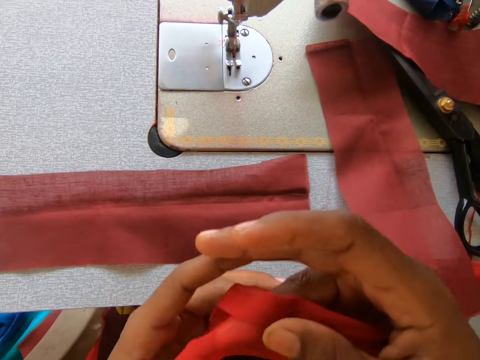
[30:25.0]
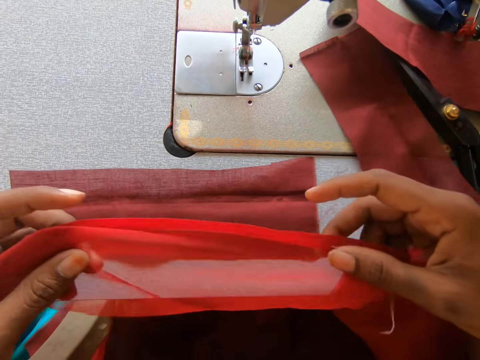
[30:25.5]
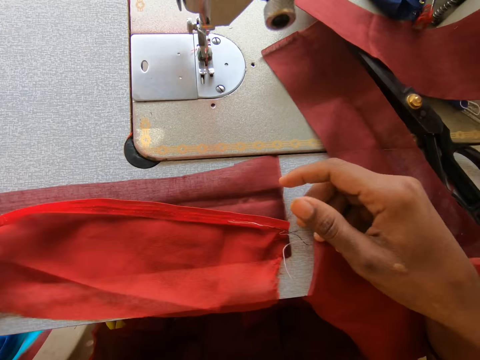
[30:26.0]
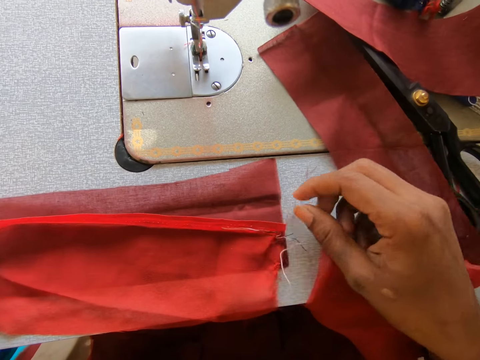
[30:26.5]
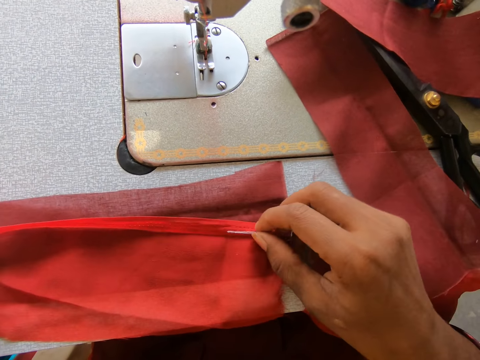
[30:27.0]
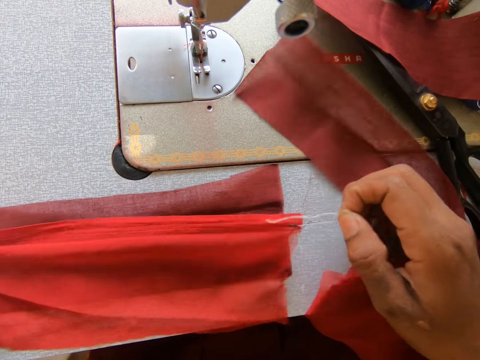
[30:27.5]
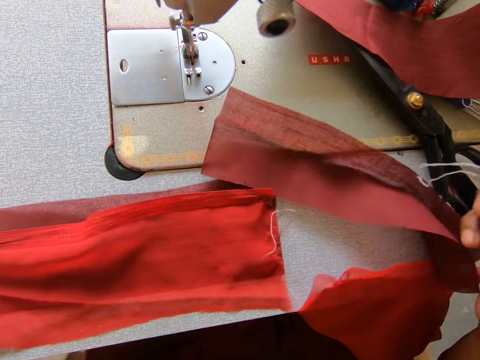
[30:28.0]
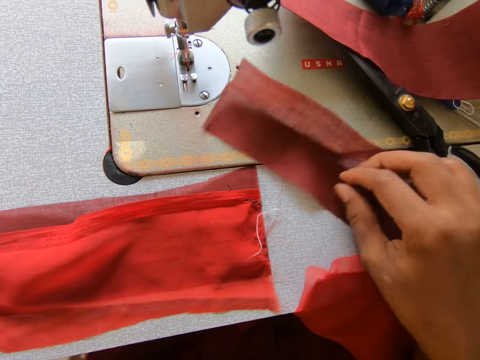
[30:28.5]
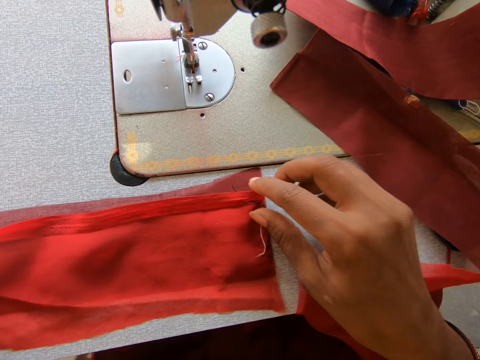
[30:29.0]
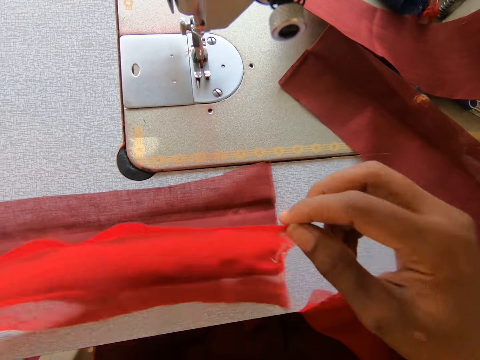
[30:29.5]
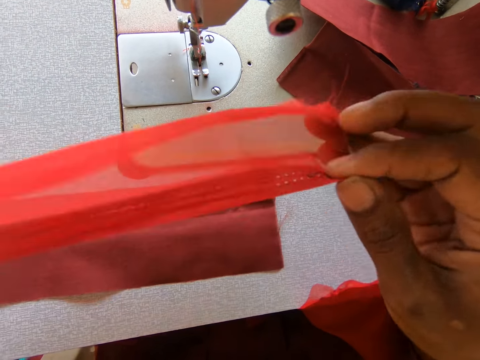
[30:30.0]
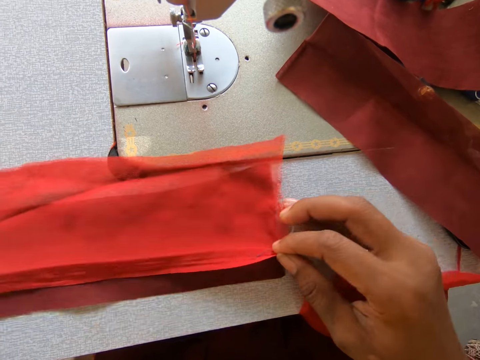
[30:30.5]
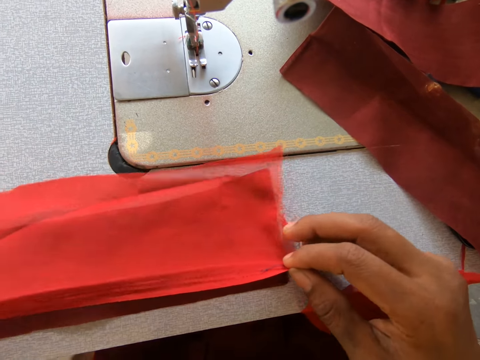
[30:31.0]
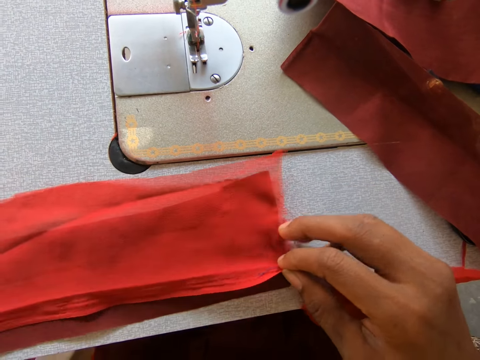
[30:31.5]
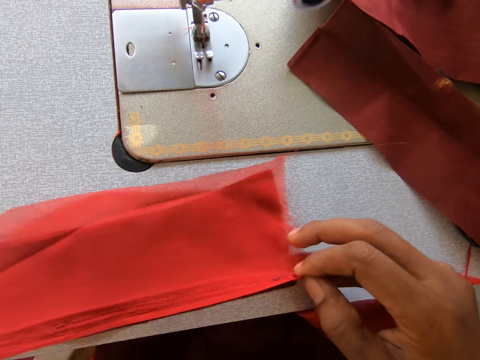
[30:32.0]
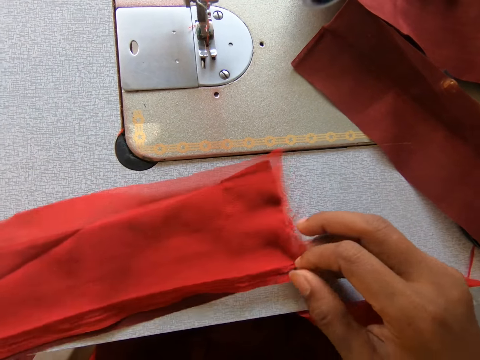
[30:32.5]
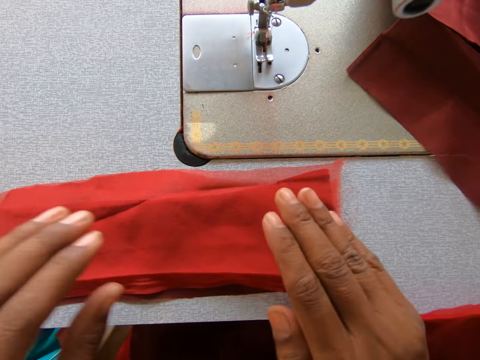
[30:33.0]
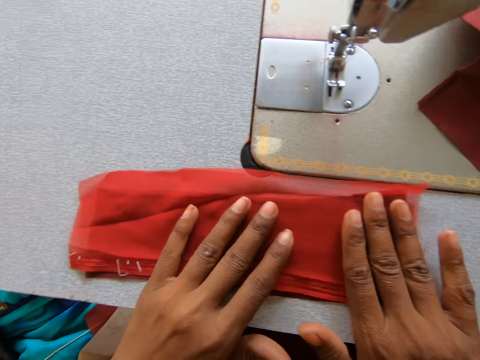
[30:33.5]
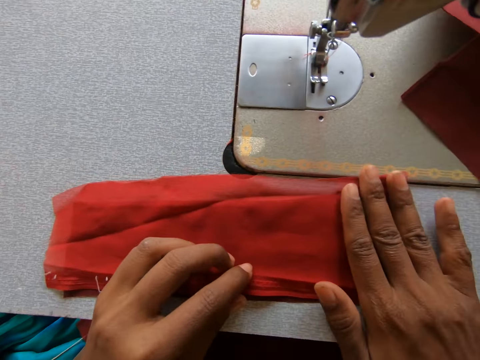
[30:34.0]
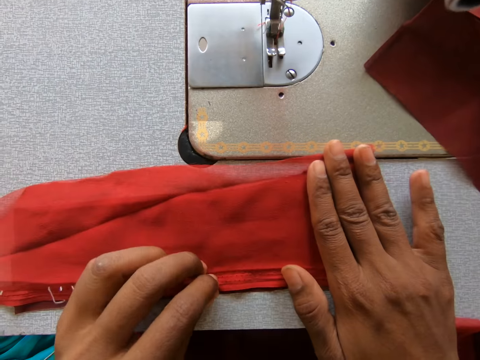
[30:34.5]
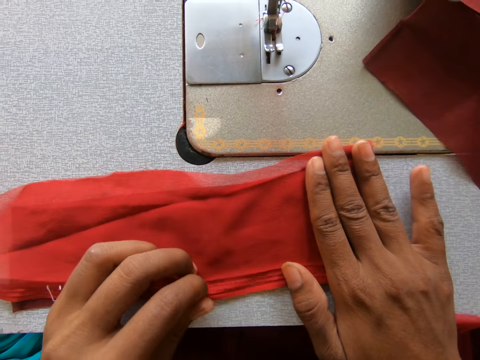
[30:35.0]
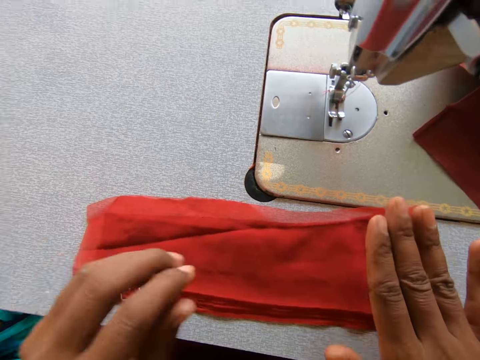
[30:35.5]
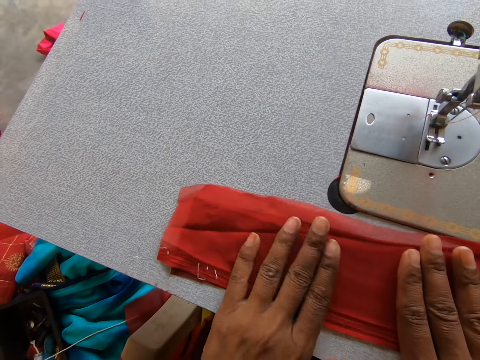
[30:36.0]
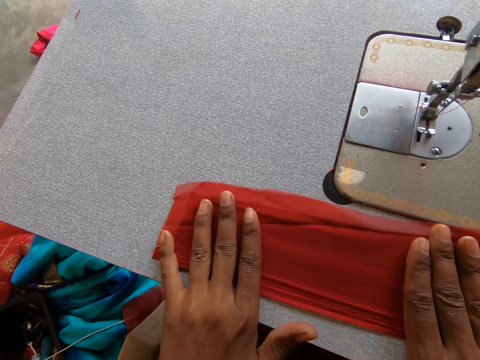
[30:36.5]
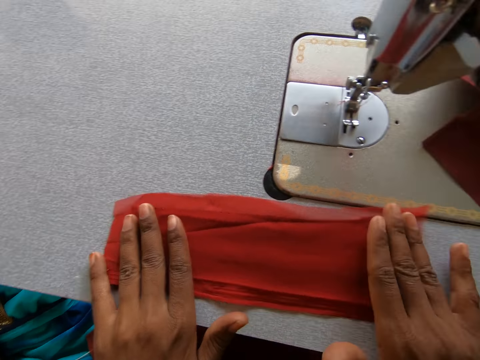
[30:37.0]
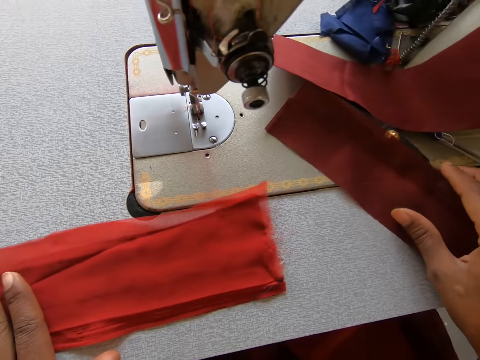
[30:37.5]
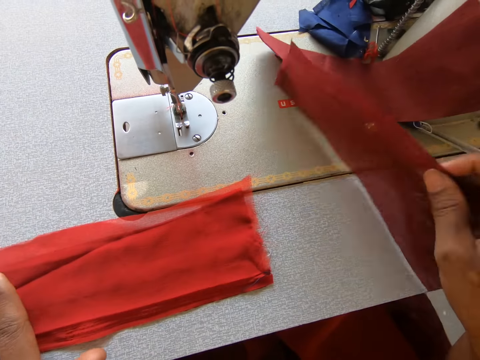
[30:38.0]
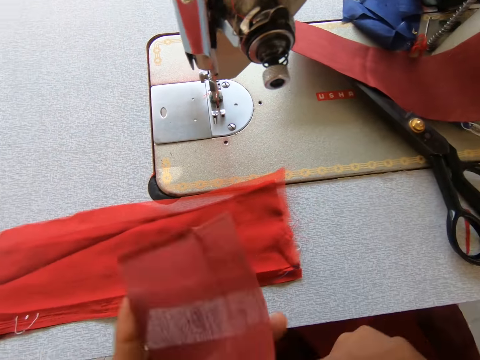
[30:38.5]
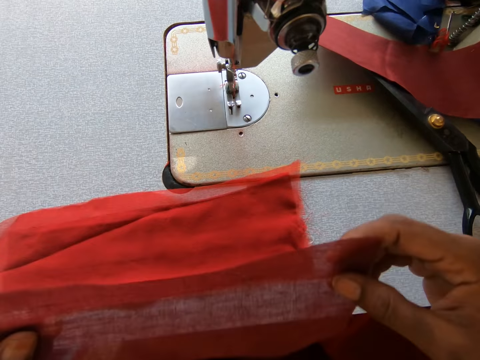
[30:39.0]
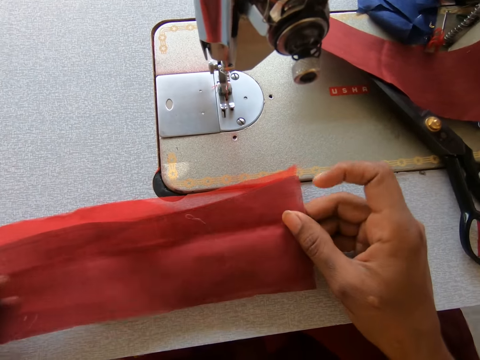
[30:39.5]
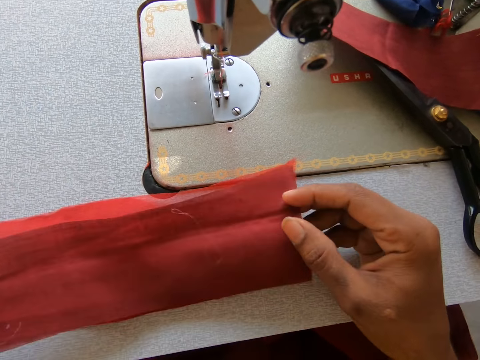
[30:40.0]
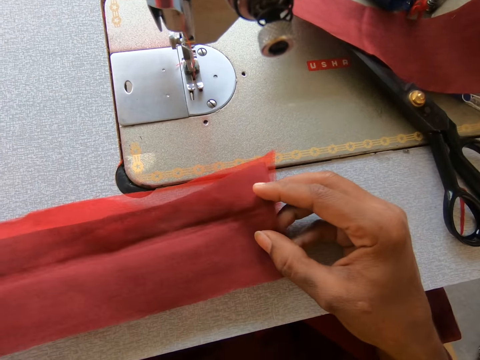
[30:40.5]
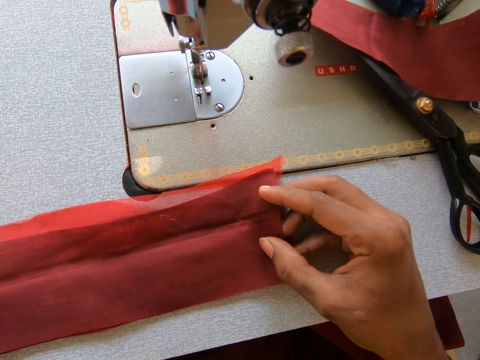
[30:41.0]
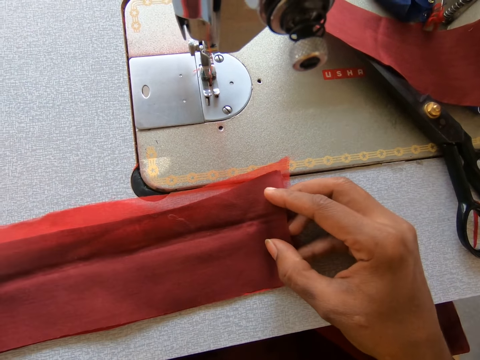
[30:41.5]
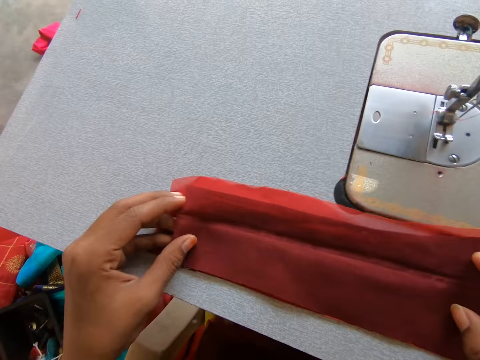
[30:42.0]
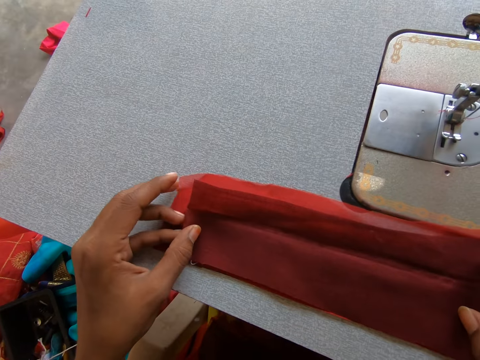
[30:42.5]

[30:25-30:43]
The camera wearer places the lining on top of the fabric. They join the fabric with the lining. They stretch the lining. They adjust the cloth with a hand. They pick the fabric from the sewing machine. They arrange the pieces of cloth on the machine. They put the fabric on top of the lining.

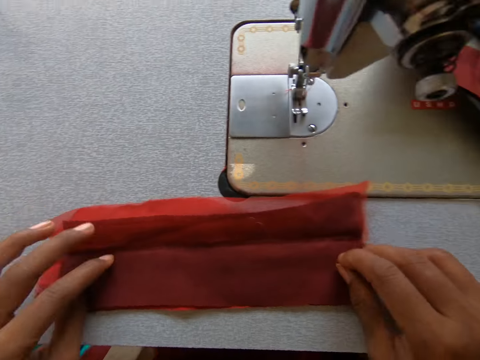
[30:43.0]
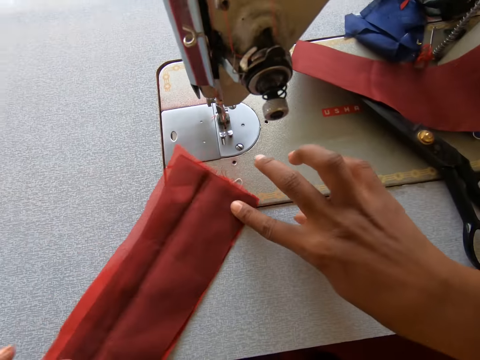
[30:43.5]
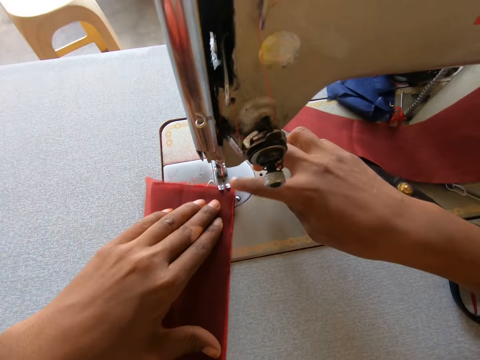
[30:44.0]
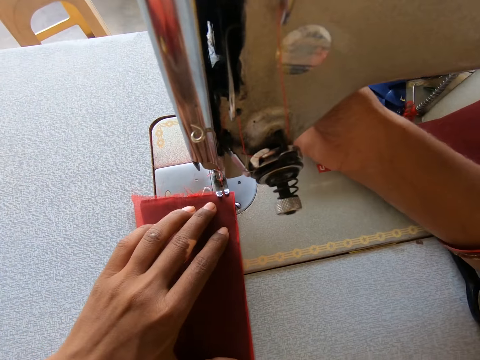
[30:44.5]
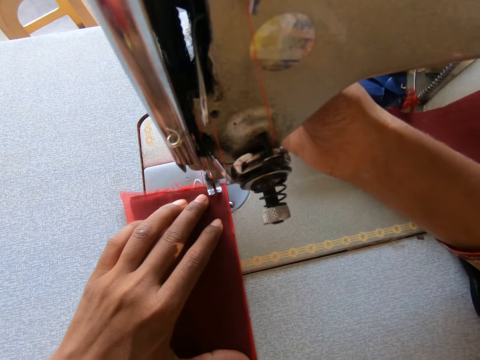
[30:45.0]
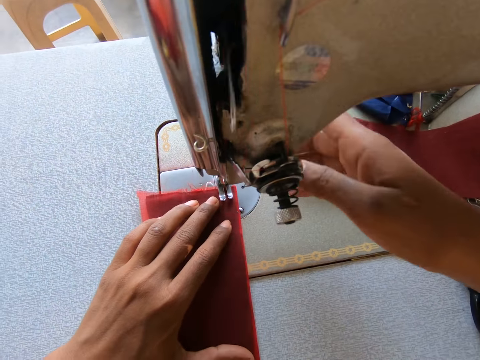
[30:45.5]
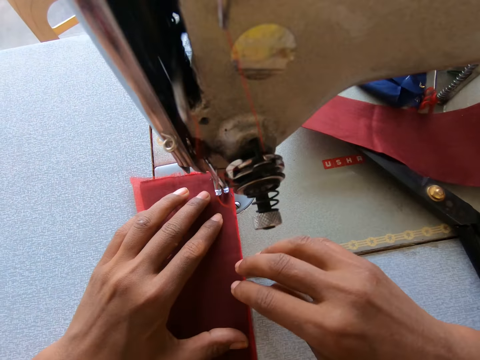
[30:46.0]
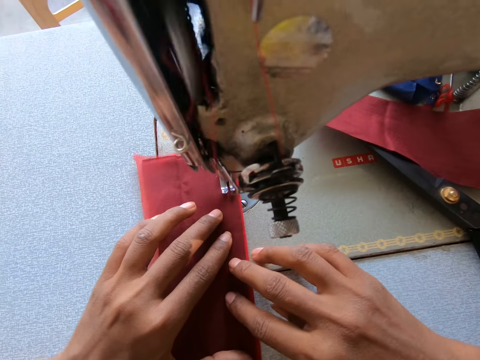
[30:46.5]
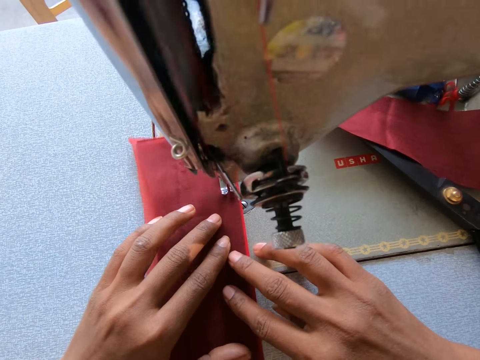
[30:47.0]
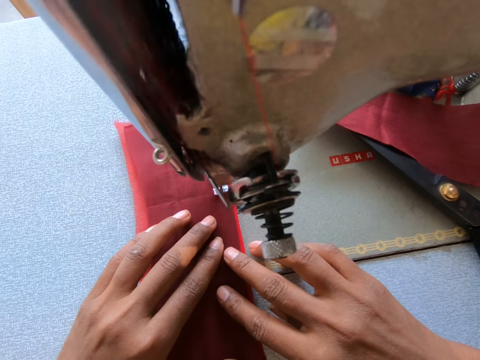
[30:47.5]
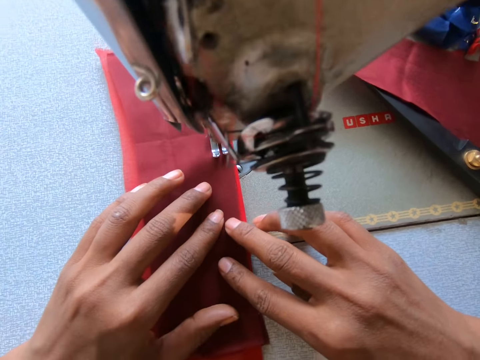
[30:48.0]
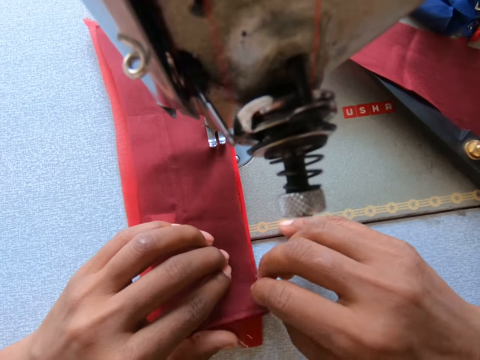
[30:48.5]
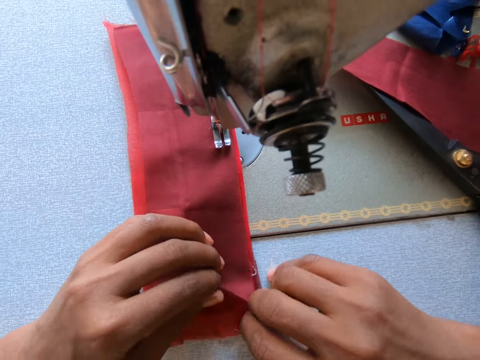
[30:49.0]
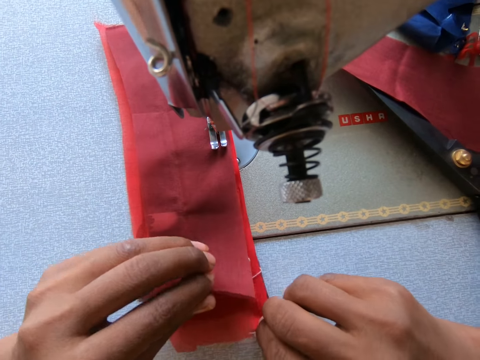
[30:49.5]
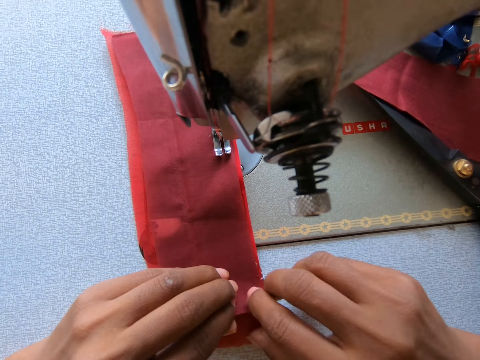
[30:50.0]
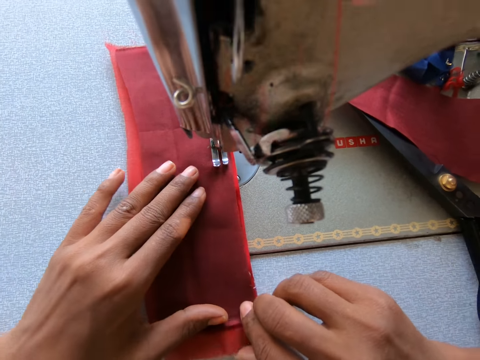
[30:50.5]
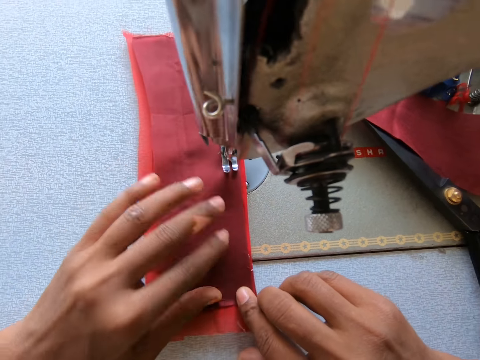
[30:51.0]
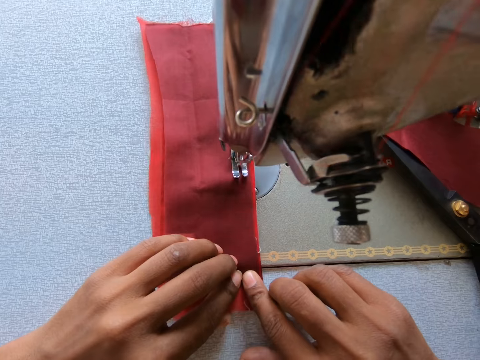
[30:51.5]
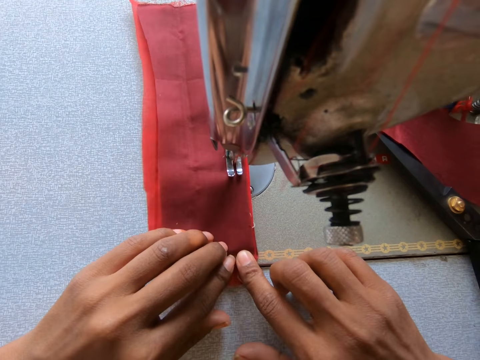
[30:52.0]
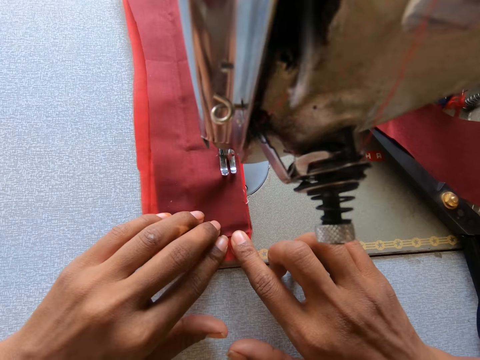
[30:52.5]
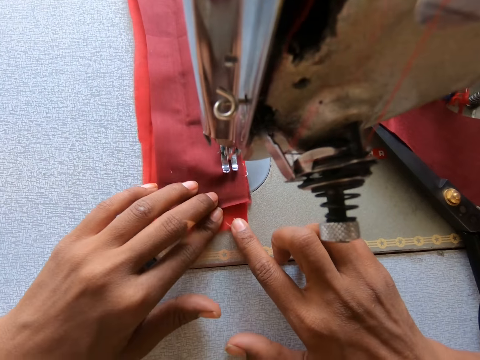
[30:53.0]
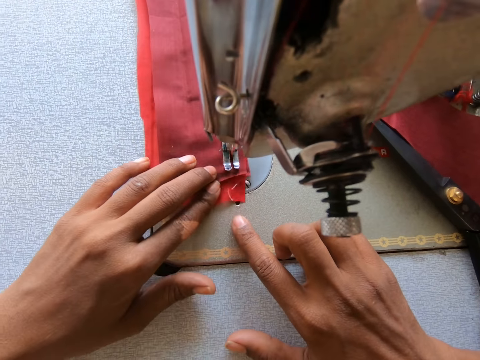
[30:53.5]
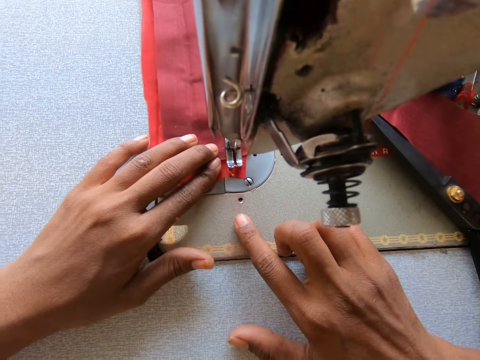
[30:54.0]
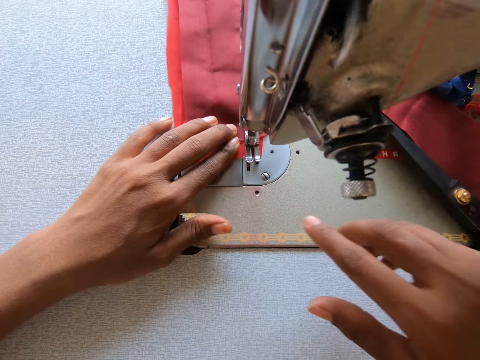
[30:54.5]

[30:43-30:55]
The camera wearer moves the cloth to the teeth of the machine. They lift the teeth of the sewing machine. They place the fabric on the sewing machine. They drop the teeth of the machine. They sew with the sewing machine. They hold the fabric. They adjust the cloth with a hand. They sew with the sewing machine.
